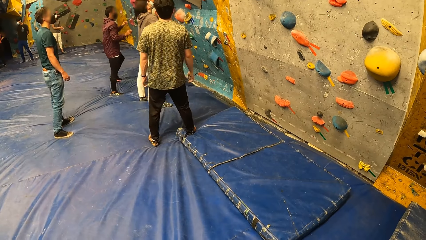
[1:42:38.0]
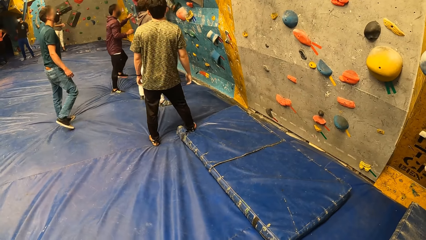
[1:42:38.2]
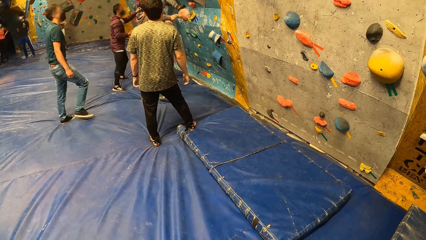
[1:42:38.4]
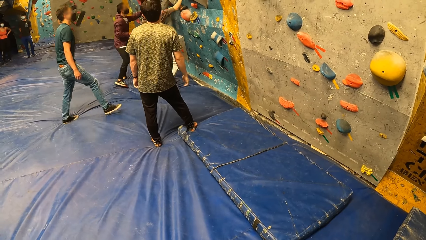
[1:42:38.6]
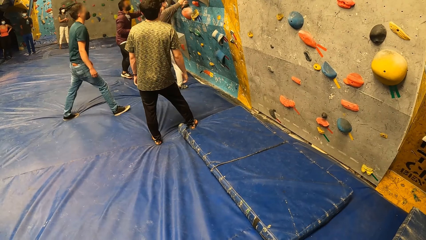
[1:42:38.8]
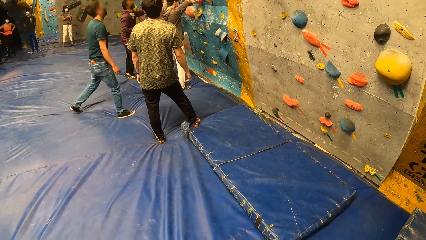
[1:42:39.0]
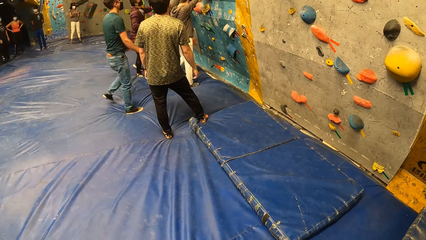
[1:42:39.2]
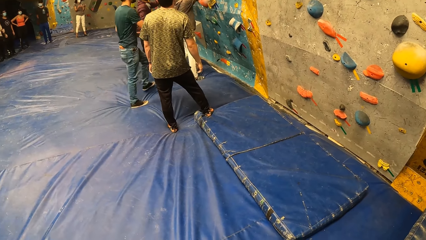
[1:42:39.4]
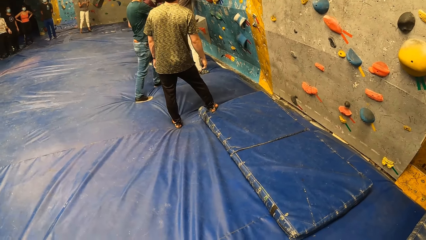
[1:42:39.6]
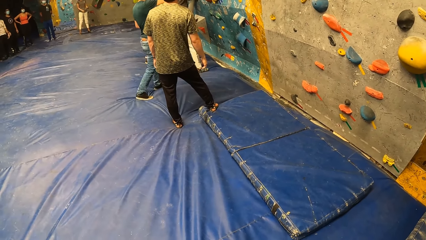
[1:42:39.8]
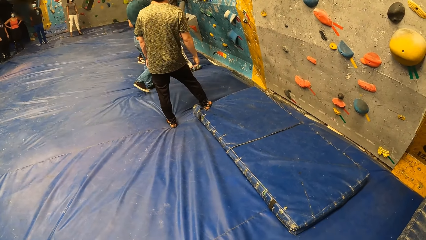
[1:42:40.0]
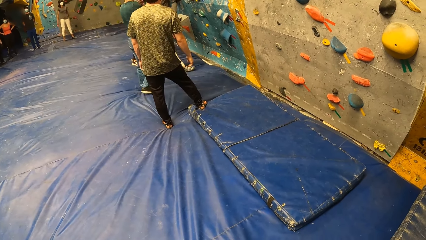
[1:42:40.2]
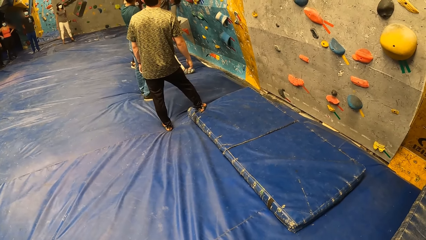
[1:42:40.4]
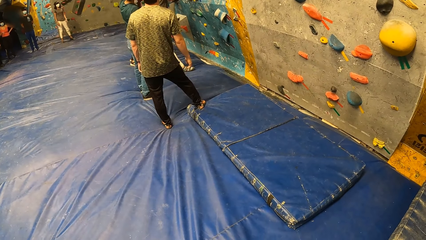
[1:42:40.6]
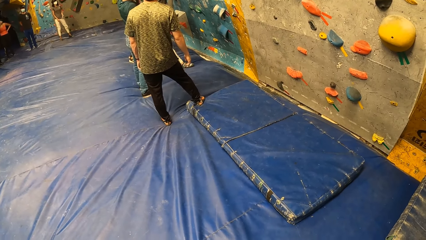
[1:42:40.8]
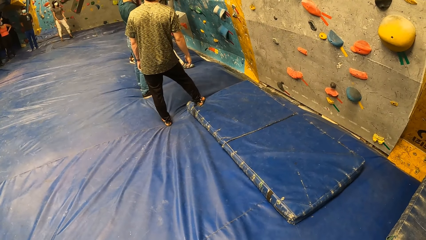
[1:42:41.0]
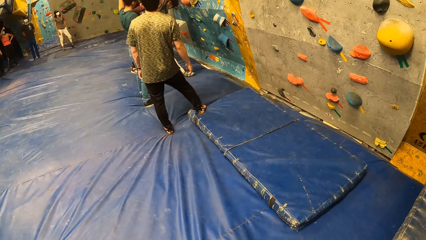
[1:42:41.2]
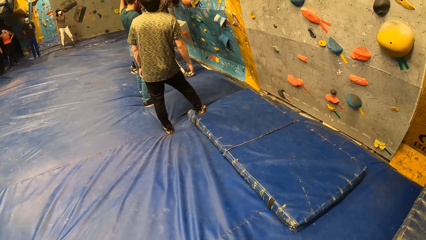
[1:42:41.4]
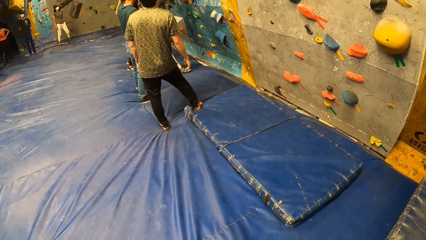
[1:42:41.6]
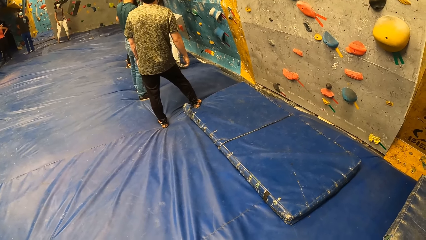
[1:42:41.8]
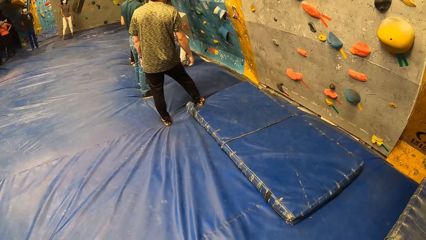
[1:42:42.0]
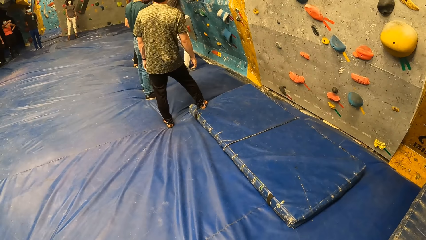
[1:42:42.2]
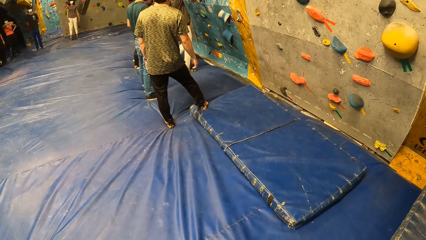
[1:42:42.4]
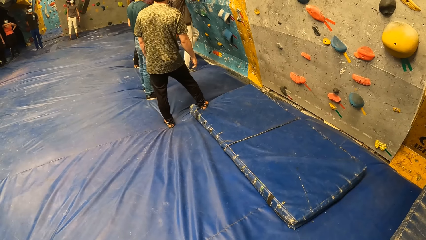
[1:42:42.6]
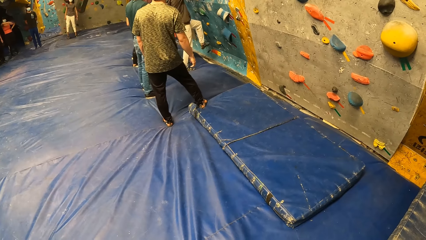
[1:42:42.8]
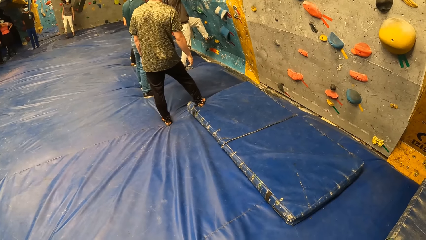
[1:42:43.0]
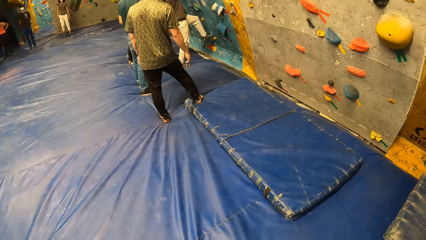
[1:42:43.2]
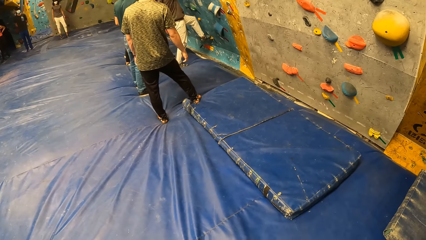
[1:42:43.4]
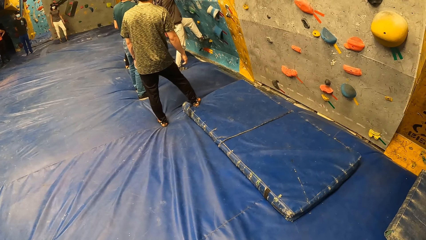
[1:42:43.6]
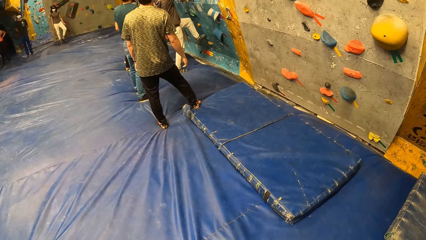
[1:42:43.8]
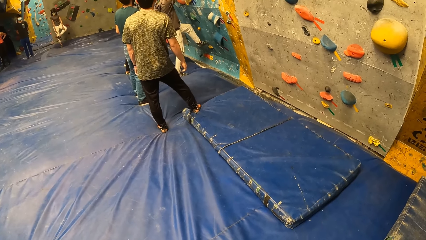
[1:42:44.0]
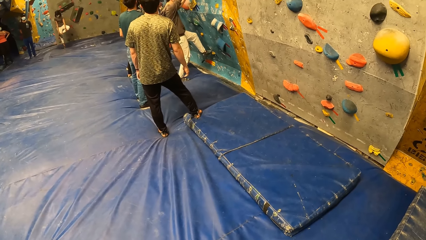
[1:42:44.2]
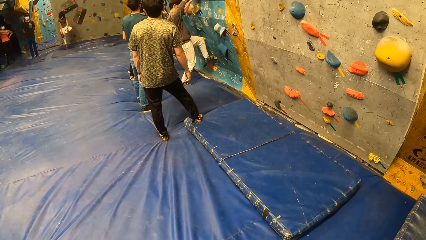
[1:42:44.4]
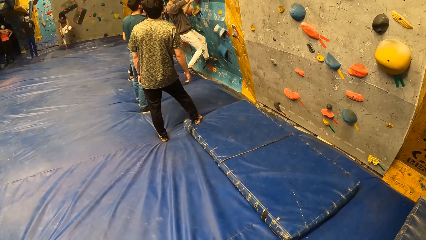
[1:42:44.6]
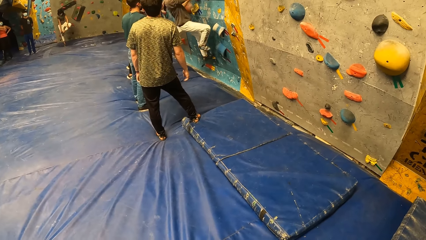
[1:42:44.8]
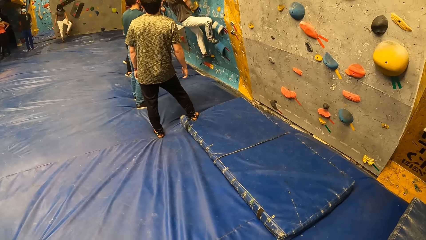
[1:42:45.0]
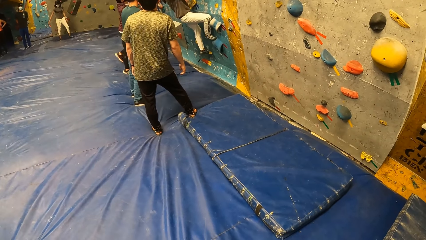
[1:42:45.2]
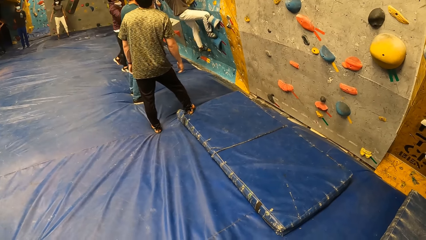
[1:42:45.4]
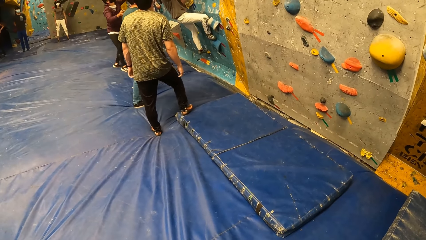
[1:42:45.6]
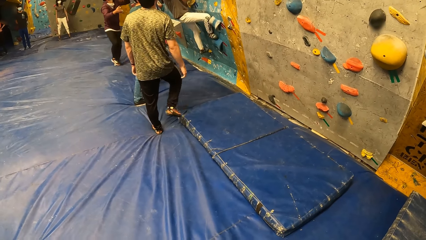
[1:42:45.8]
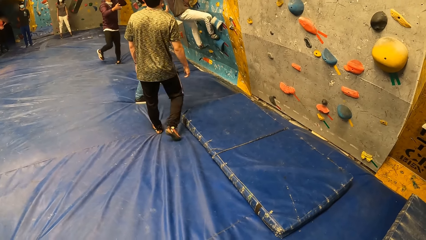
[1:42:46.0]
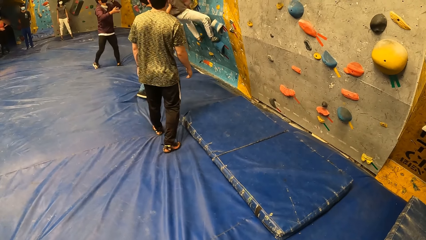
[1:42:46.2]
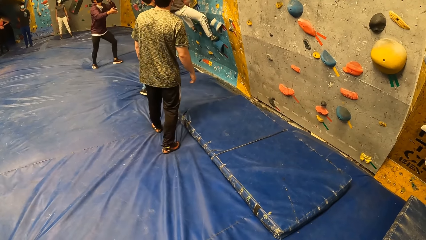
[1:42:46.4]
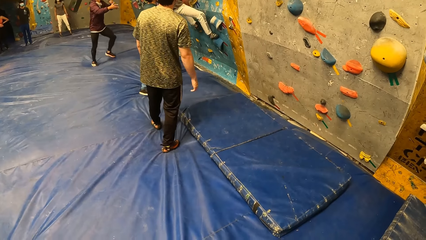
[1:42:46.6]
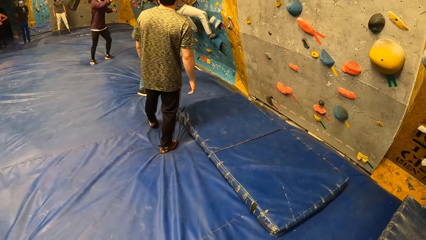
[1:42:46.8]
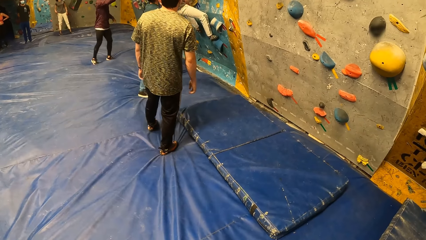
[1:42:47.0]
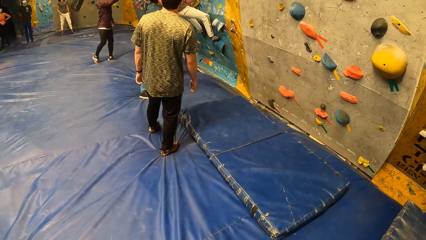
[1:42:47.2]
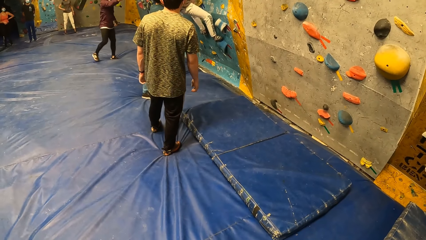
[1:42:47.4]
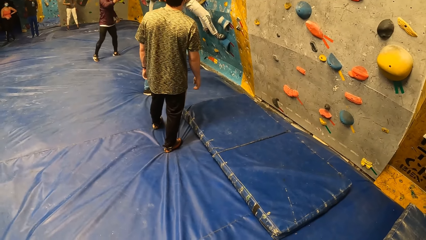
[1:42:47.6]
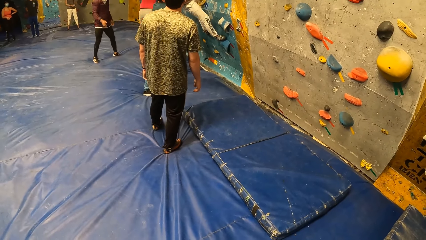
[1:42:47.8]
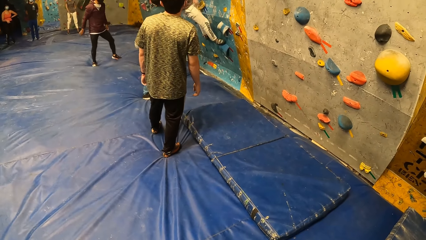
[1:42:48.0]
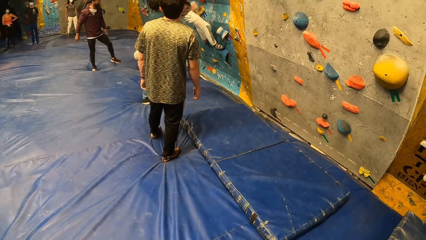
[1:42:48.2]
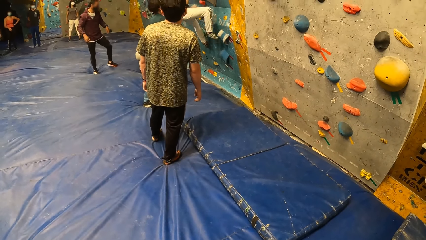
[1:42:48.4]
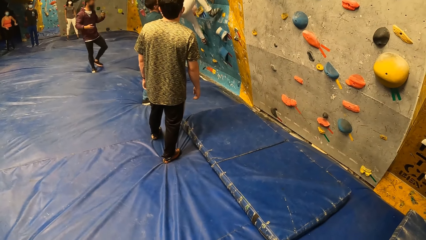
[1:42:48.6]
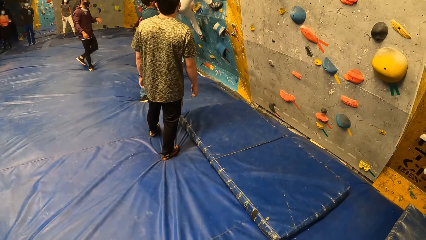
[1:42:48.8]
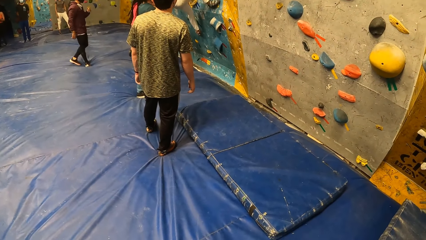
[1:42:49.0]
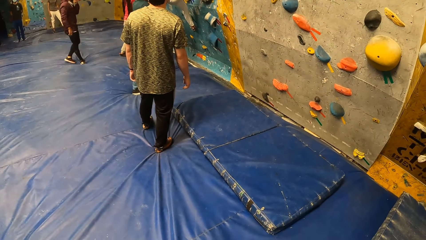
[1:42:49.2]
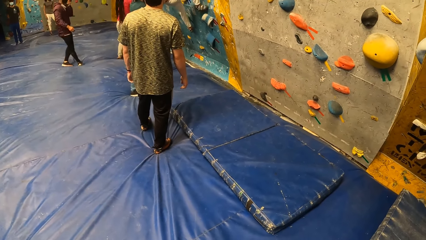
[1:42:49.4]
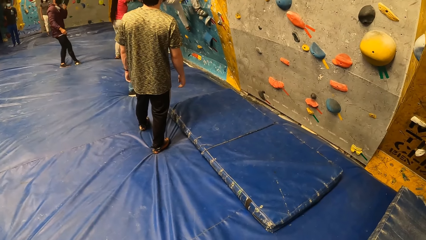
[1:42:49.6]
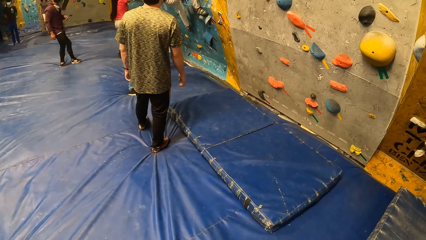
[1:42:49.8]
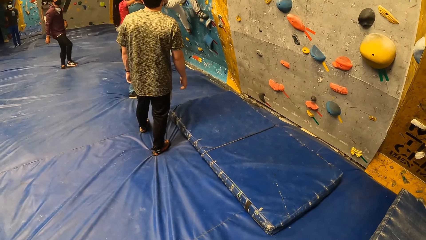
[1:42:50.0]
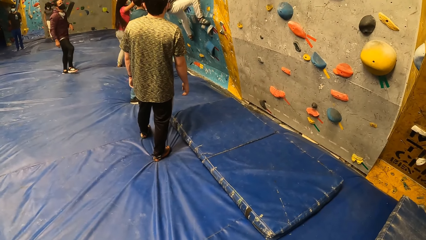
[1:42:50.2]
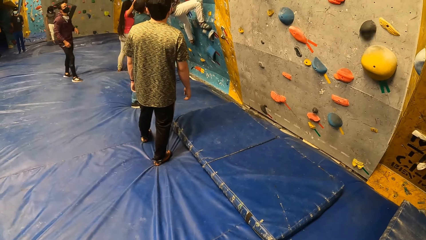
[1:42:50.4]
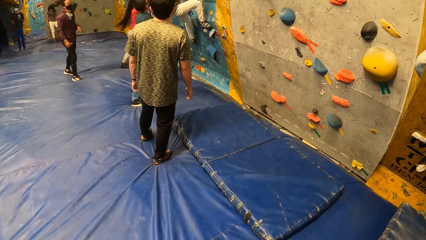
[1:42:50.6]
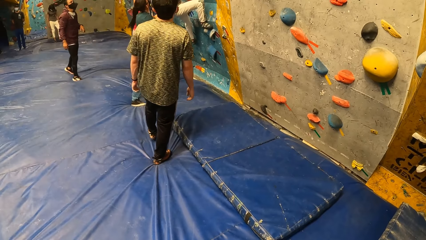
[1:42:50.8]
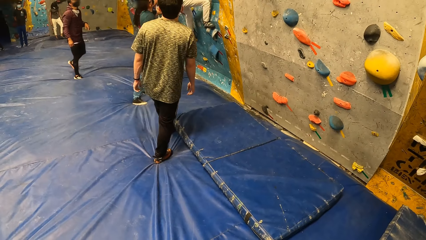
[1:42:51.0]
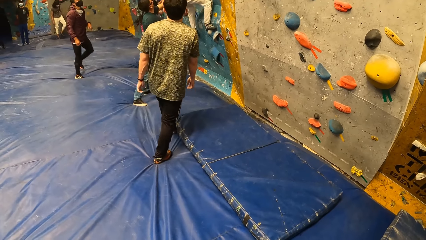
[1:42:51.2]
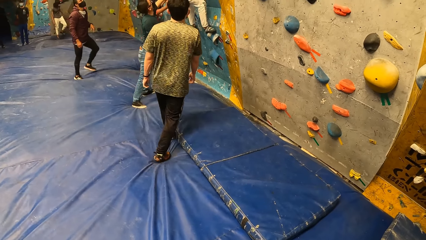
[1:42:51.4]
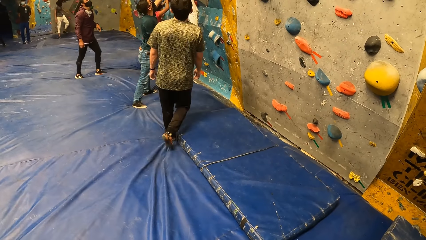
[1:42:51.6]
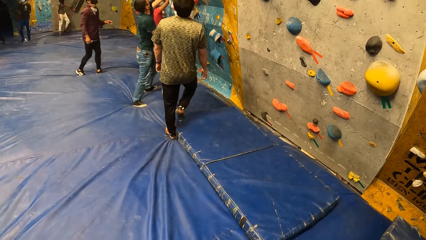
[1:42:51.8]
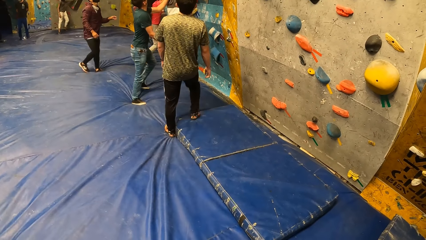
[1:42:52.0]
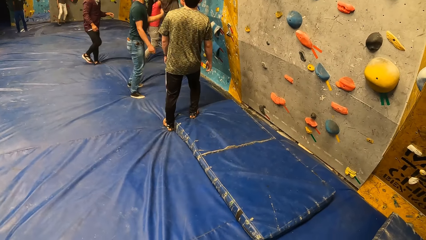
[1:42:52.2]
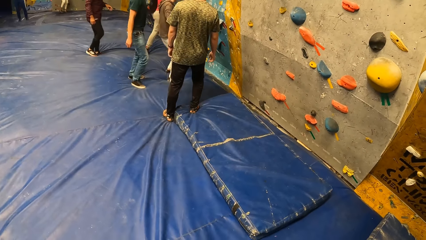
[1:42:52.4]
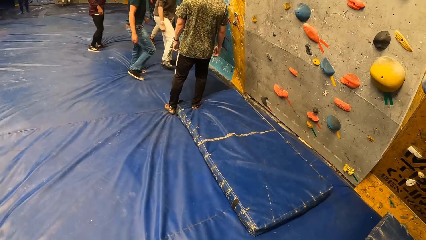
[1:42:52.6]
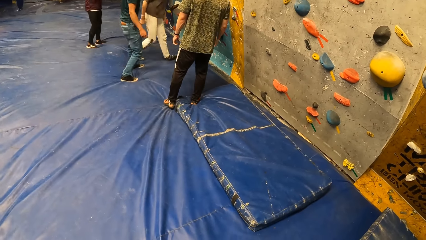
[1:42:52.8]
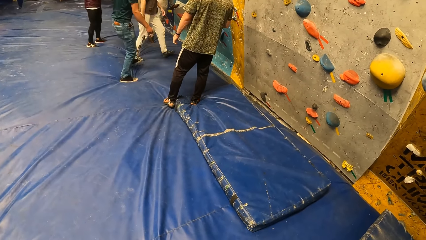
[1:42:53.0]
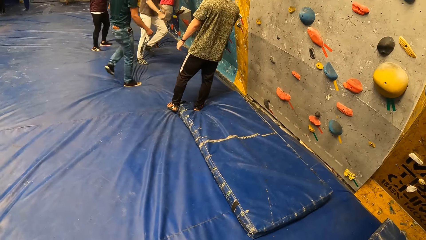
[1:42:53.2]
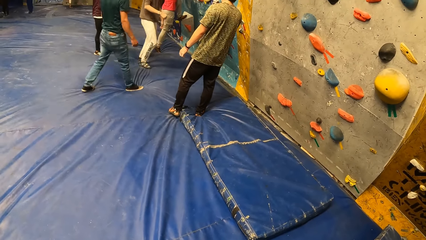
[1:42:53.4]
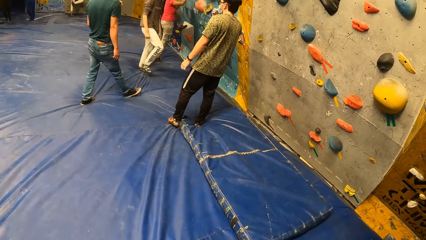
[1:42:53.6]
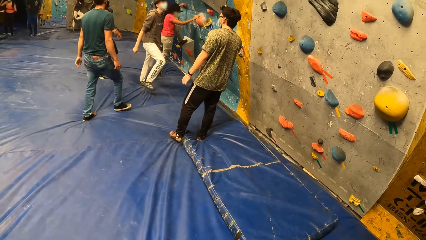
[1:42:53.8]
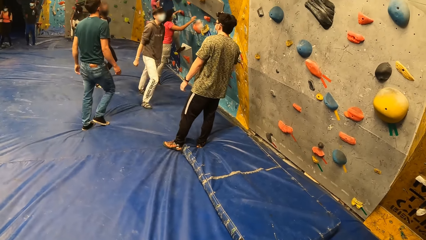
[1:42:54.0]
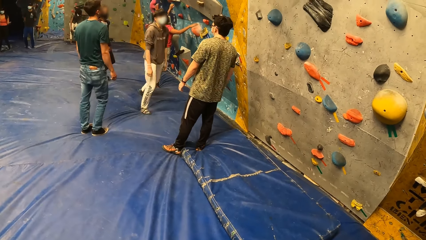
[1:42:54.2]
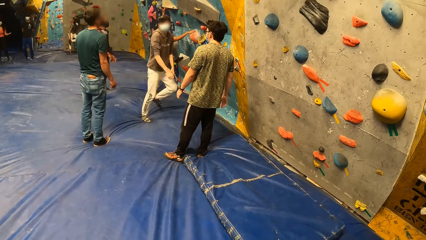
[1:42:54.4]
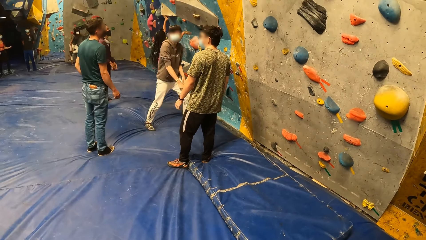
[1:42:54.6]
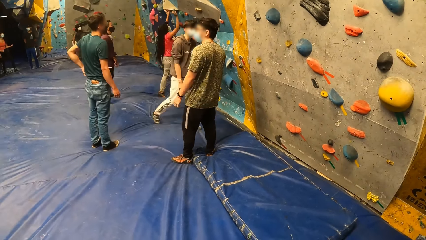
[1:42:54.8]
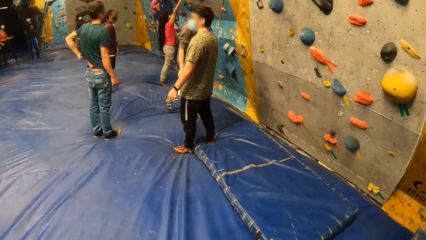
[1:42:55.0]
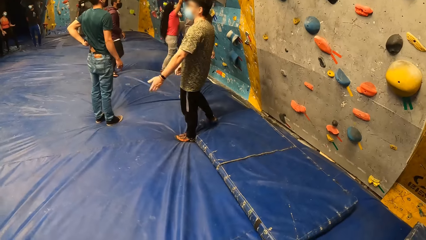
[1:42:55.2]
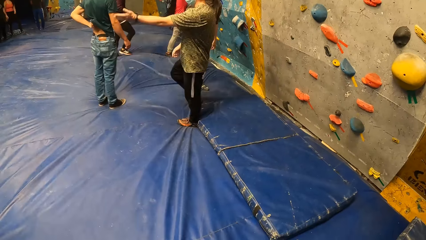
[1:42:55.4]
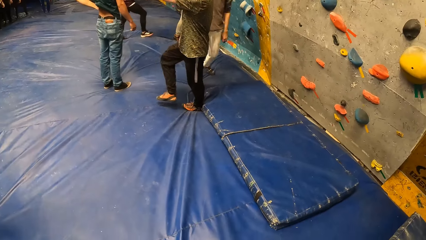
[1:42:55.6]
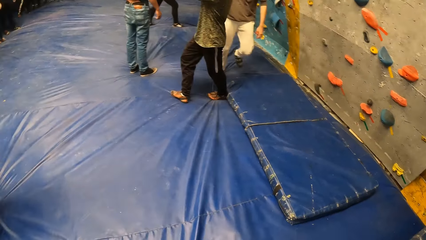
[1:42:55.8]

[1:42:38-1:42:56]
A person climbs the wall again. Another person climbs the wall again. The first person falls to the ground. The other person falls to the ground.
